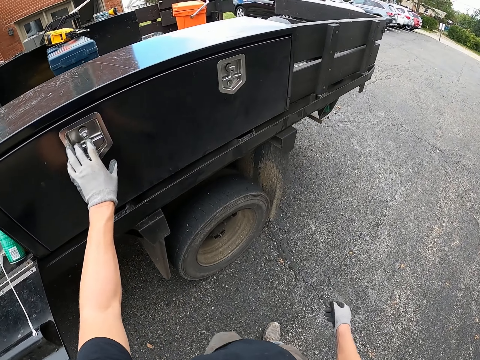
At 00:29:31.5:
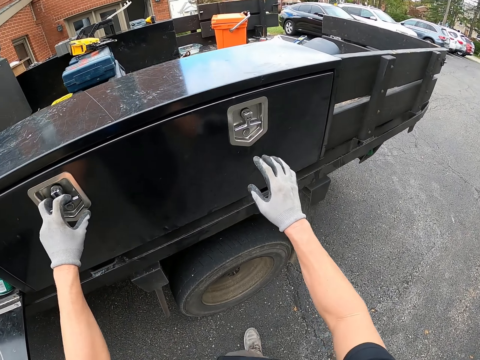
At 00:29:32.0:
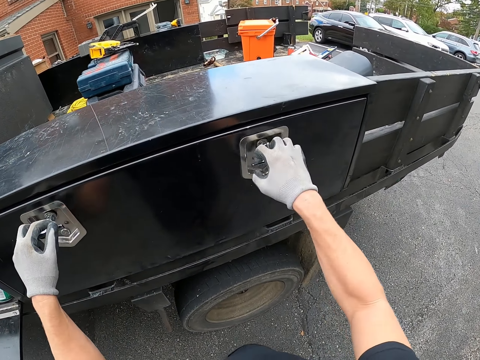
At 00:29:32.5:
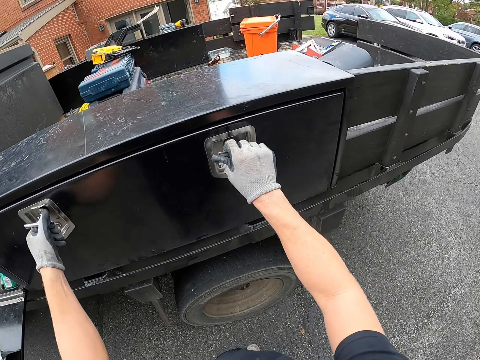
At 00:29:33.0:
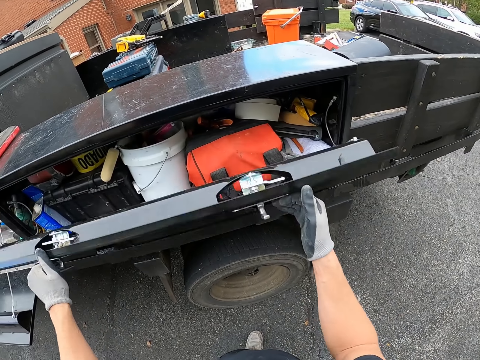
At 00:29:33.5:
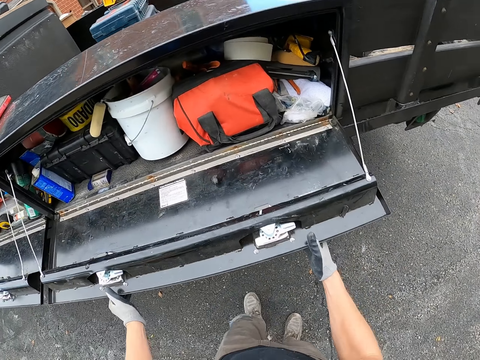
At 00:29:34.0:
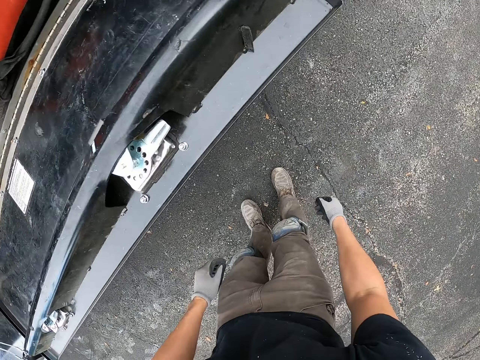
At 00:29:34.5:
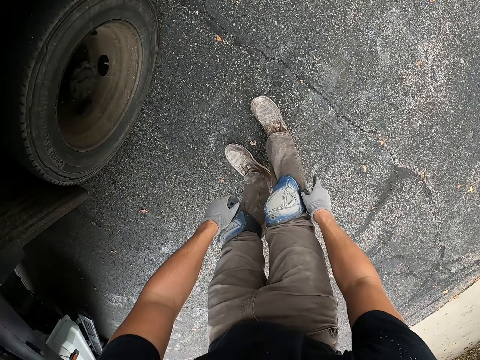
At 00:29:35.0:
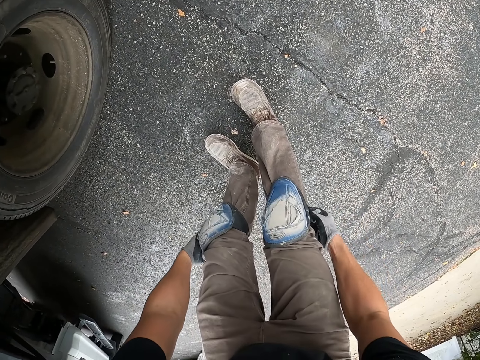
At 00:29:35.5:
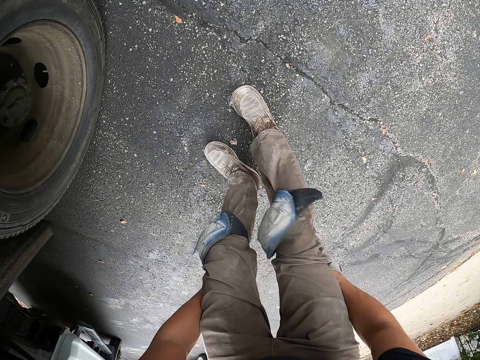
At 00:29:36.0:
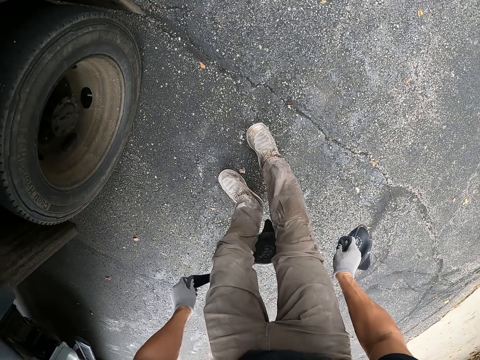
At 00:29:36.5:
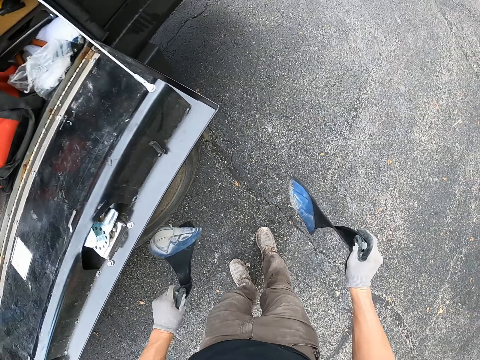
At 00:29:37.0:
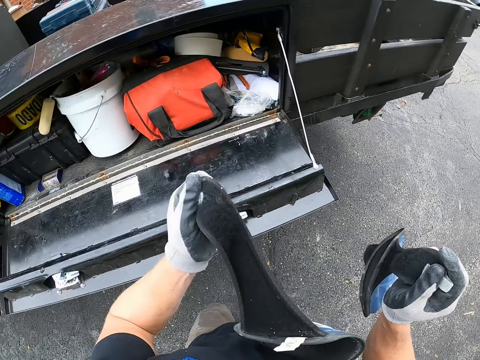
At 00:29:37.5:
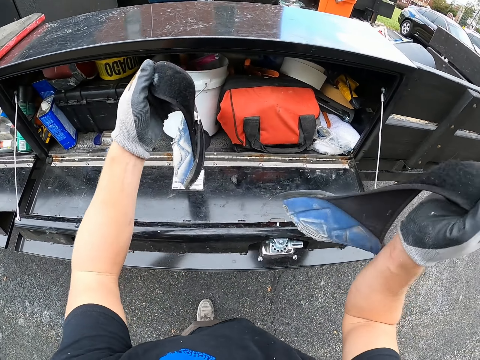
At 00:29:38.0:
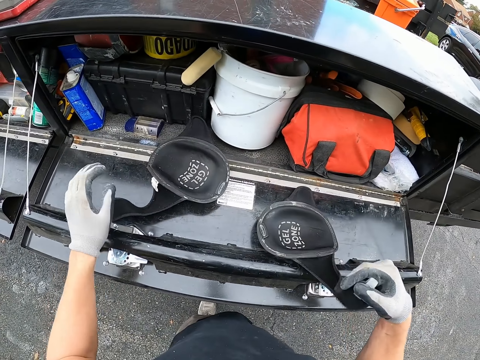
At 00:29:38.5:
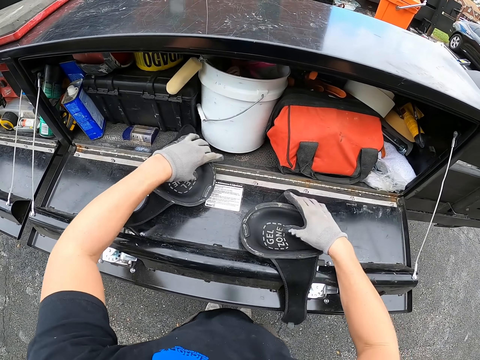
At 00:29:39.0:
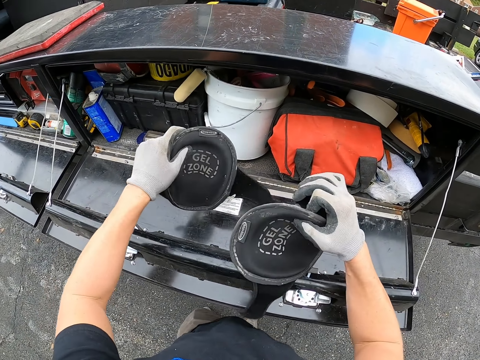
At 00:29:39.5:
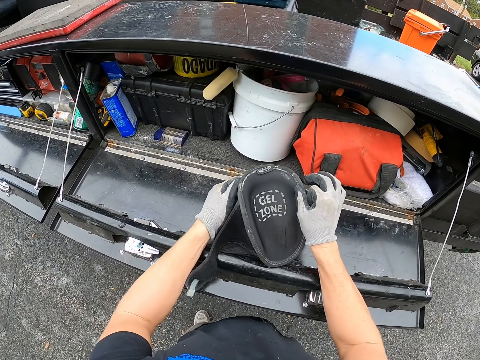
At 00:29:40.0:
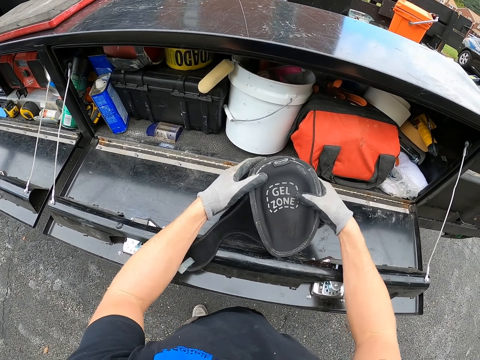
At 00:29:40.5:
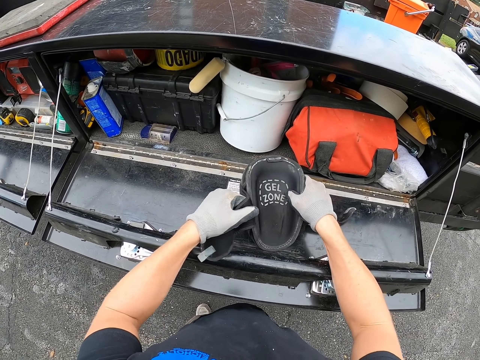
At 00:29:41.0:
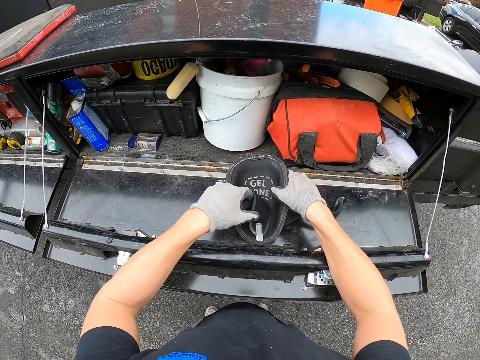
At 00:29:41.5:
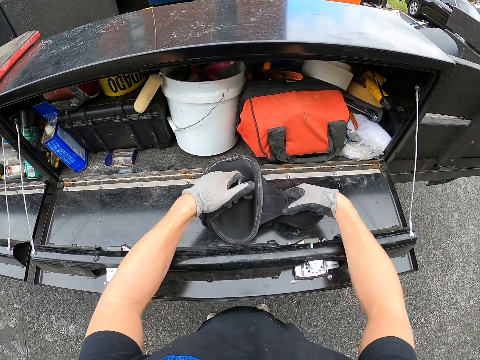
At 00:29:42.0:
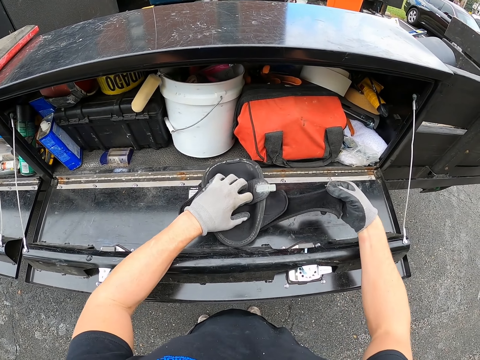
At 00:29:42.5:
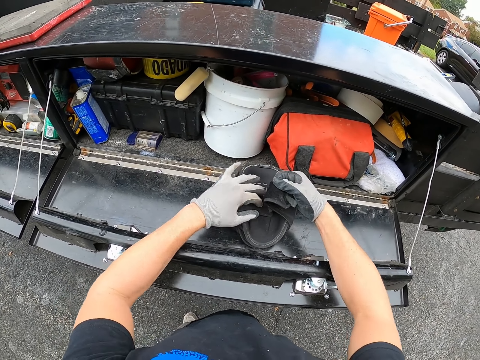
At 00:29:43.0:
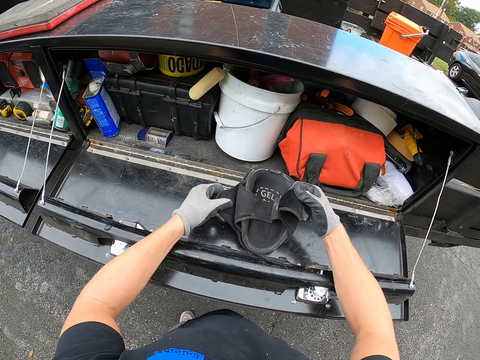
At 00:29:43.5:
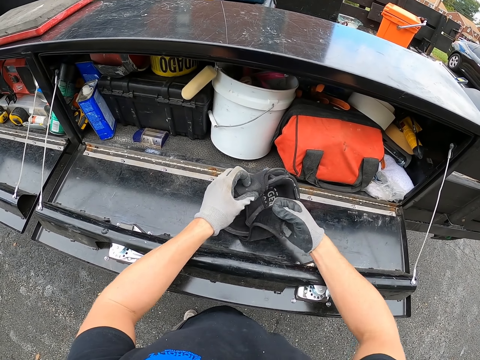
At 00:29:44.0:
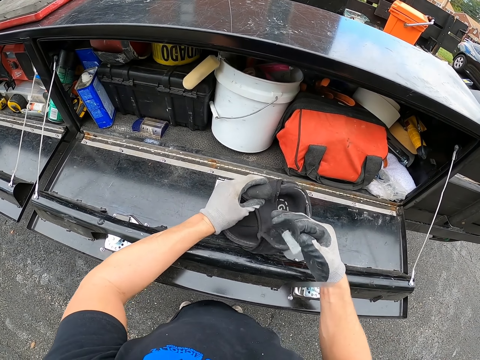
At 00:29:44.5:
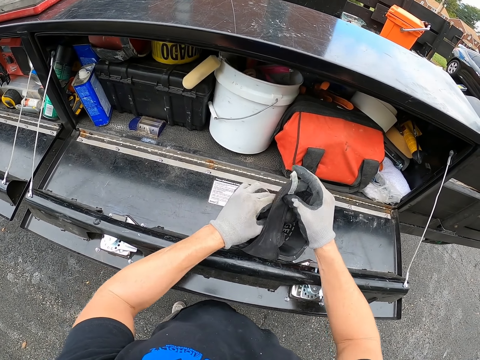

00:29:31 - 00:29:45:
The camera wearer opens a truck tool box organizer. They remove knee pads. They place the knee pads on the tool box door. They put together the knee pads.

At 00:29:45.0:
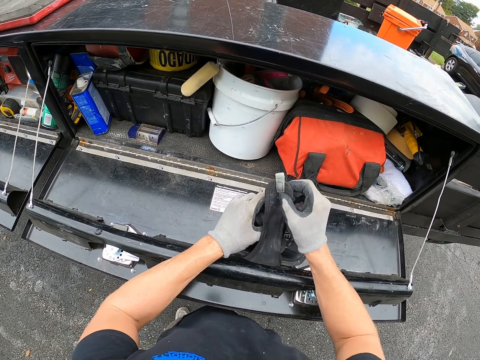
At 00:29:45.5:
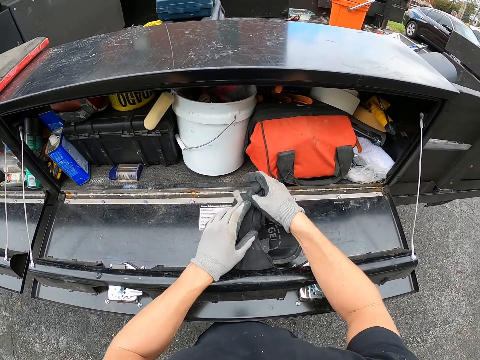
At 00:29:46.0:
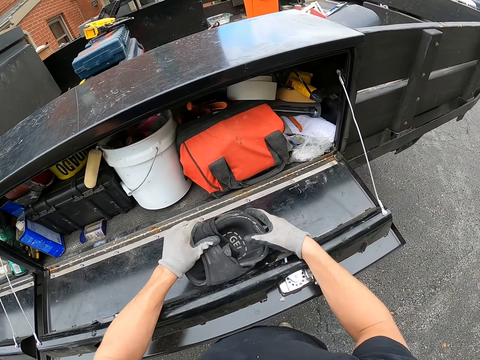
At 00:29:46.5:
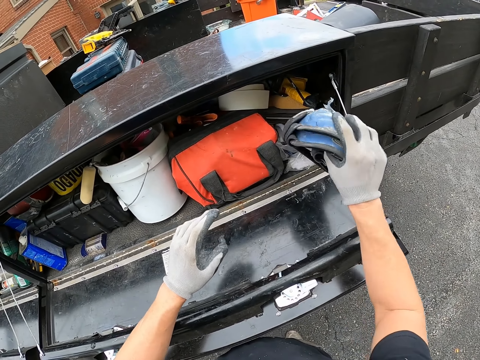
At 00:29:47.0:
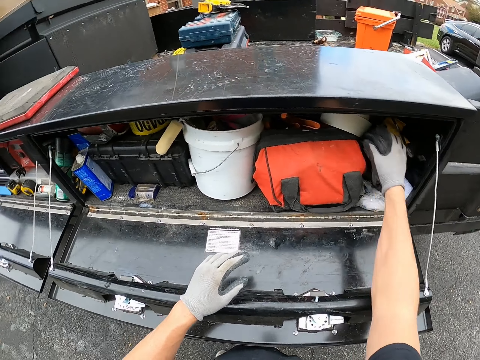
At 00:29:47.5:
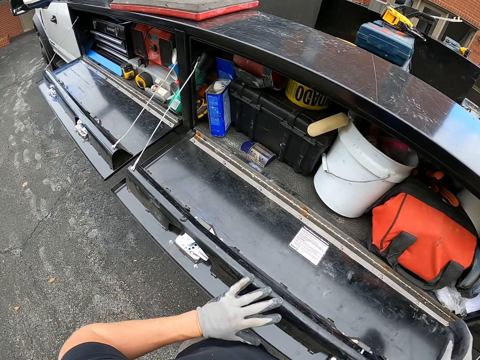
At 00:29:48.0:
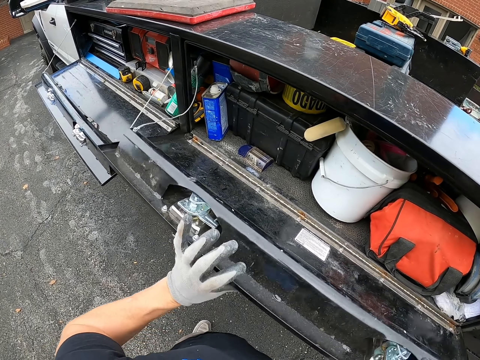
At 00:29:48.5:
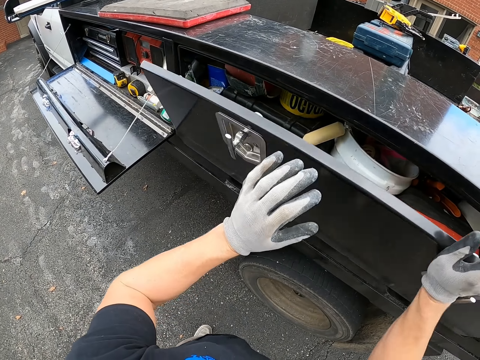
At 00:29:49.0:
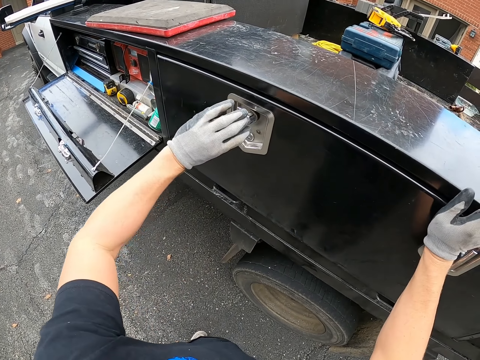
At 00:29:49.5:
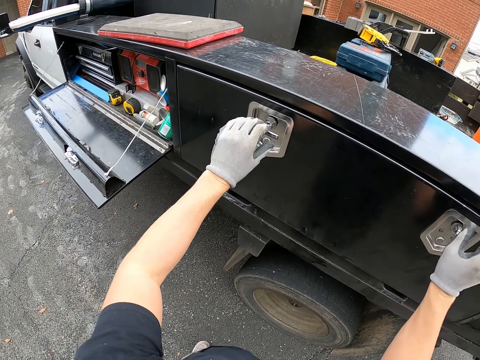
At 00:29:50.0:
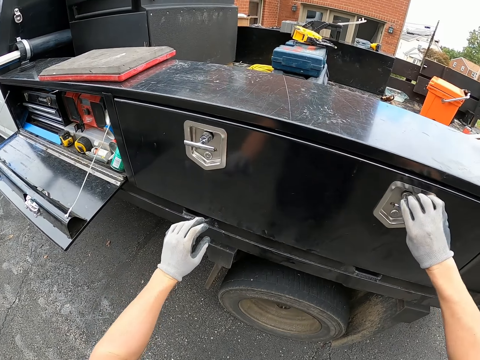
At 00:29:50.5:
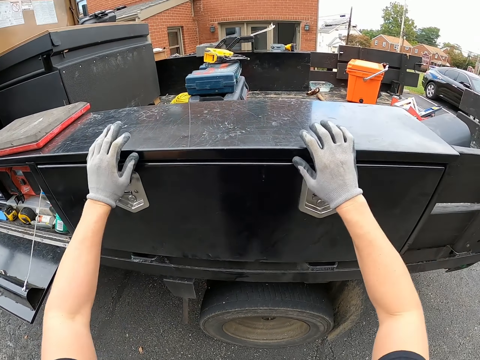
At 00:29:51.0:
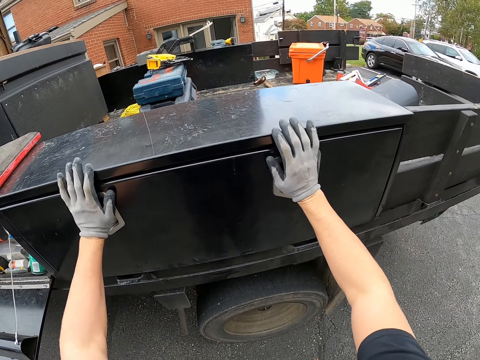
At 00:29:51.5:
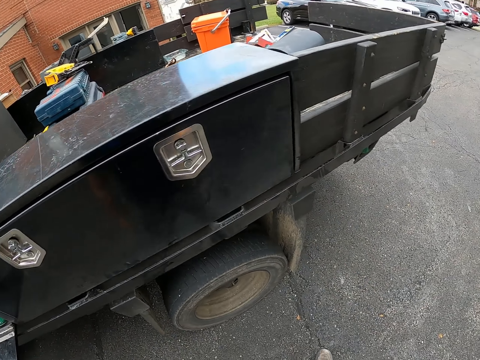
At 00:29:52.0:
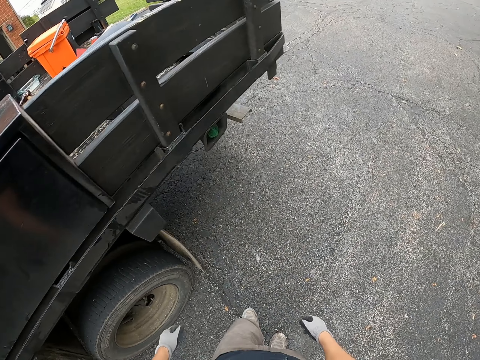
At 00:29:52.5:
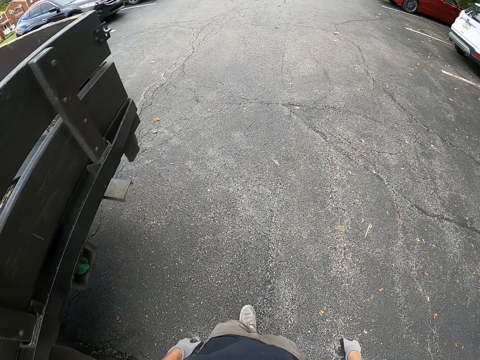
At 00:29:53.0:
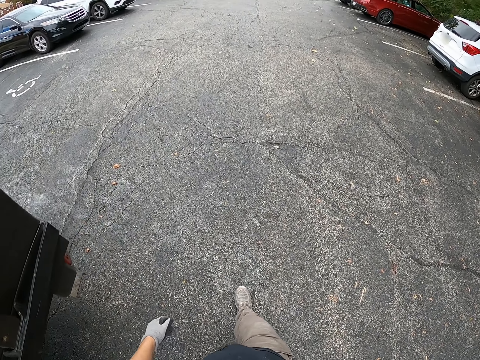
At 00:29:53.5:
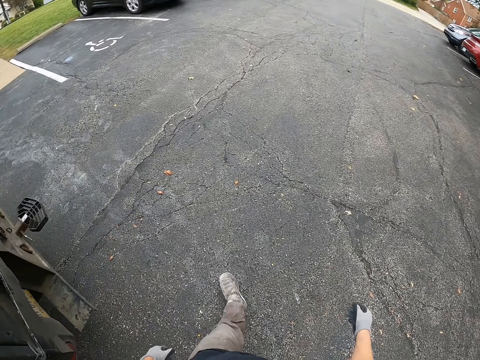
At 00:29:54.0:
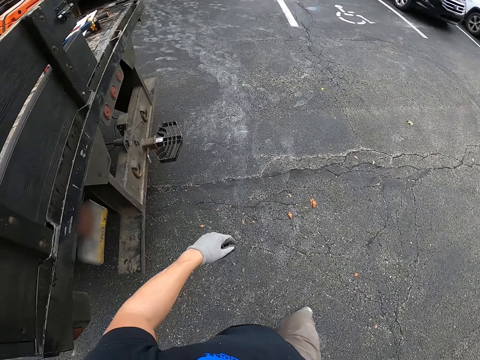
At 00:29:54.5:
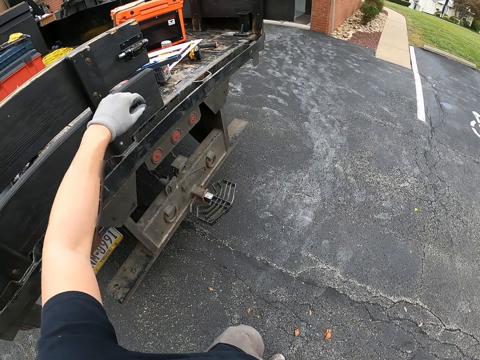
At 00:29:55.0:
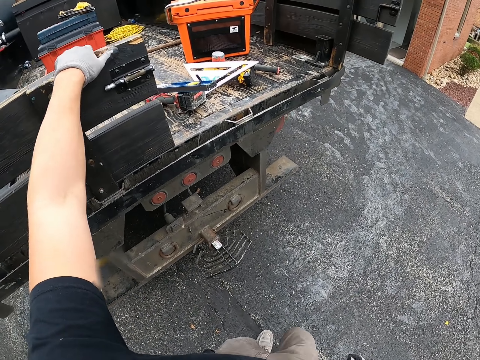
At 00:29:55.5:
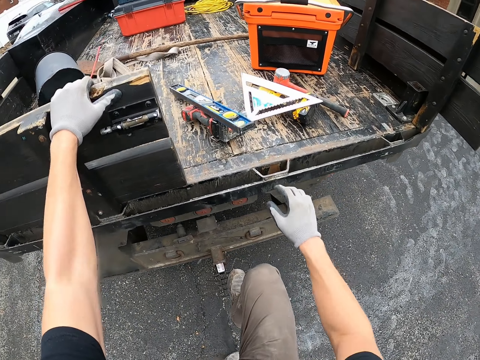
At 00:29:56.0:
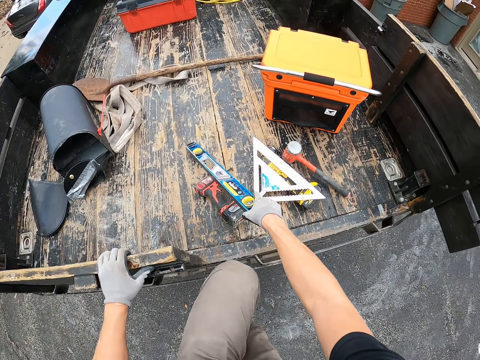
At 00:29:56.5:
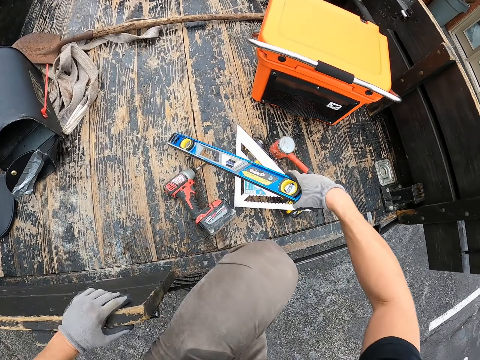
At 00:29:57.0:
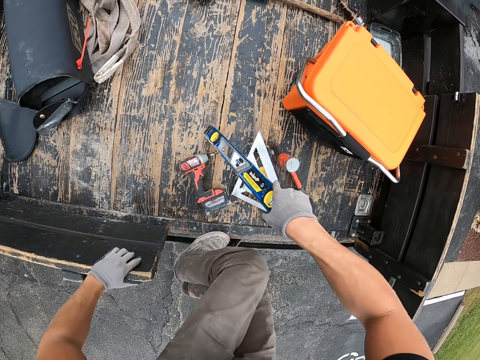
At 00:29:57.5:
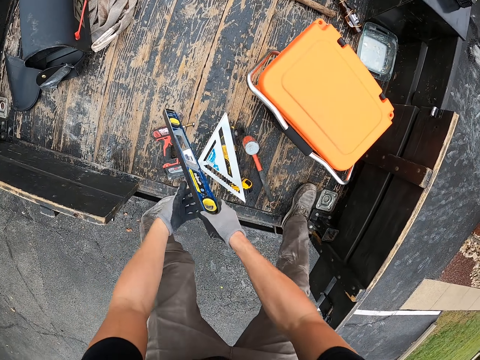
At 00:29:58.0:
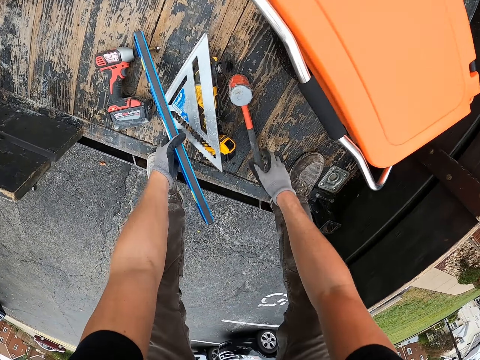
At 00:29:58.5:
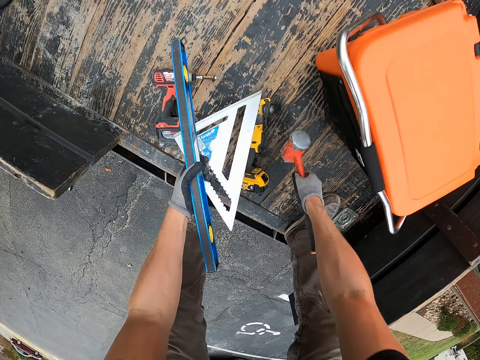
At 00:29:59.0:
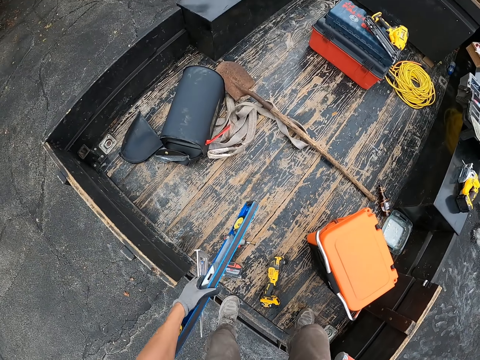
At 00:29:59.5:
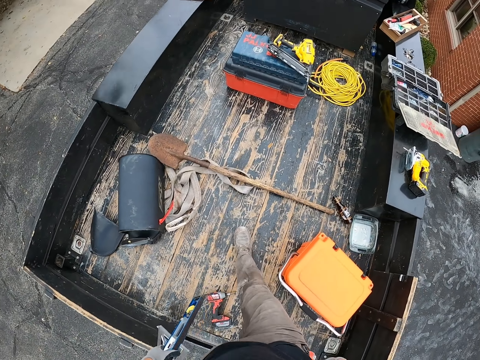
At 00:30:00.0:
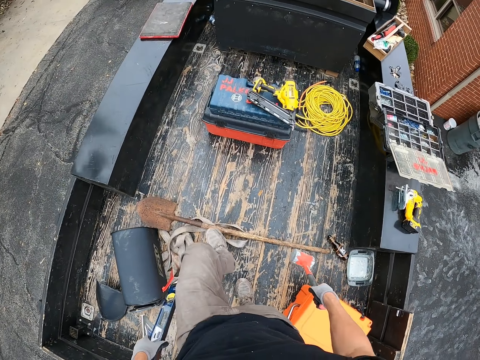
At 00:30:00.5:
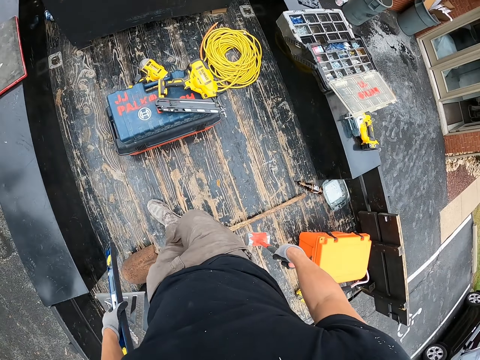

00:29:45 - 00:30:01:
The camera wearer places the knee pads in the truck tool box organizer. They close the truck tool box organizer. They walk outside. They climb the truck. They hold on to a box spirit level. They pick a carpenter square with the left hand. They pick a hammer with the right hand. They walk on the truck.
